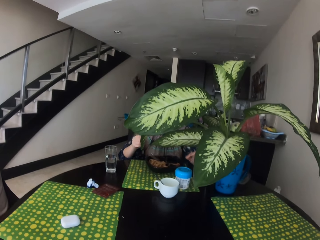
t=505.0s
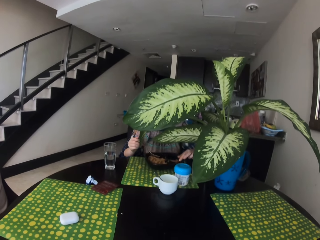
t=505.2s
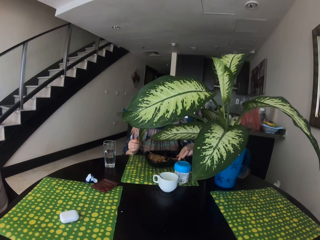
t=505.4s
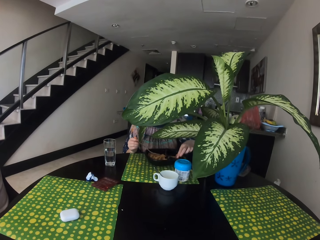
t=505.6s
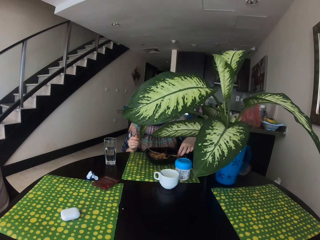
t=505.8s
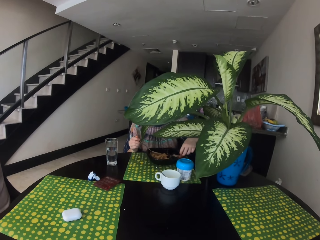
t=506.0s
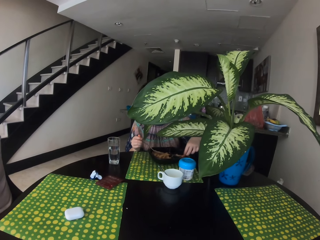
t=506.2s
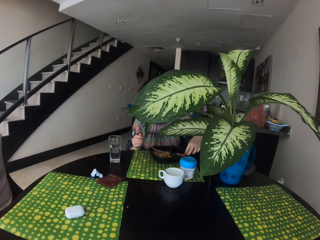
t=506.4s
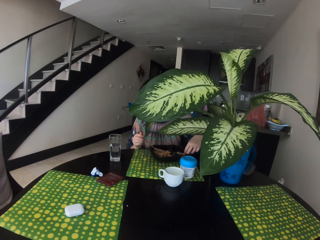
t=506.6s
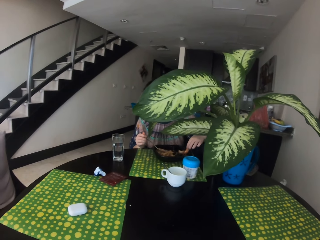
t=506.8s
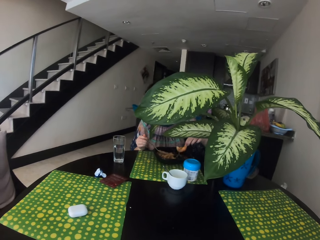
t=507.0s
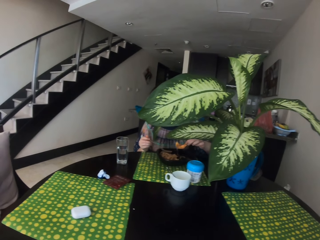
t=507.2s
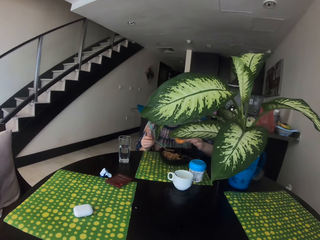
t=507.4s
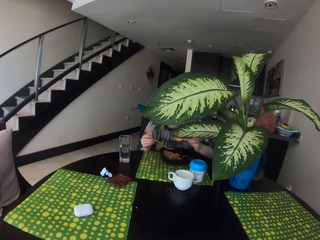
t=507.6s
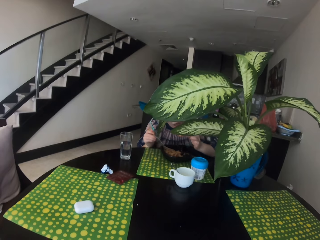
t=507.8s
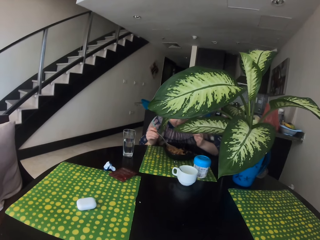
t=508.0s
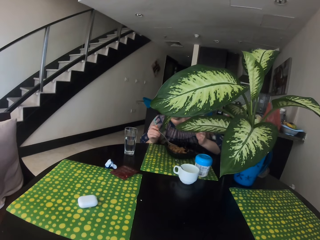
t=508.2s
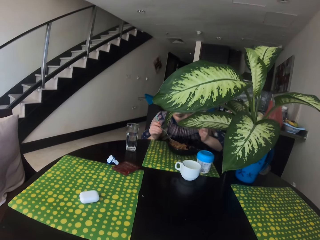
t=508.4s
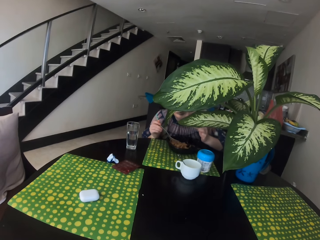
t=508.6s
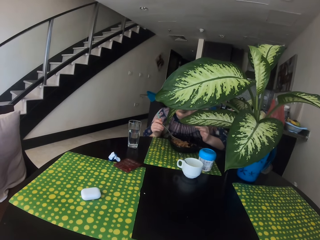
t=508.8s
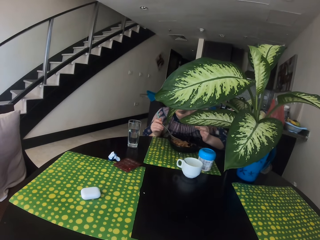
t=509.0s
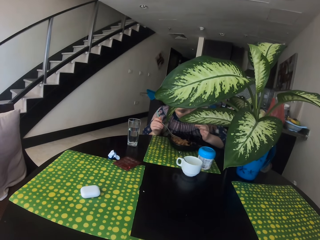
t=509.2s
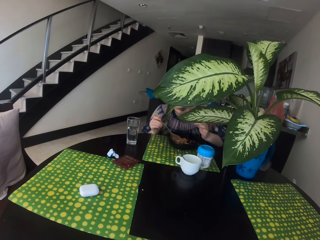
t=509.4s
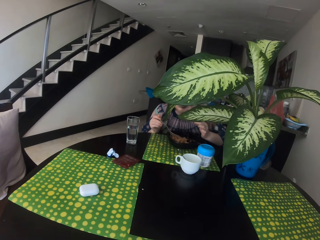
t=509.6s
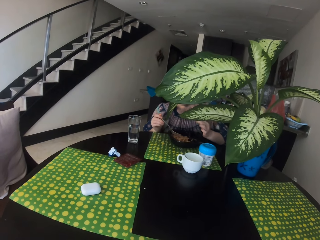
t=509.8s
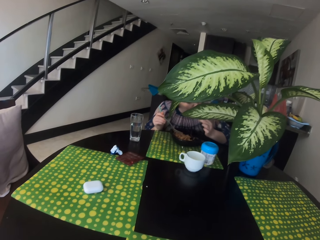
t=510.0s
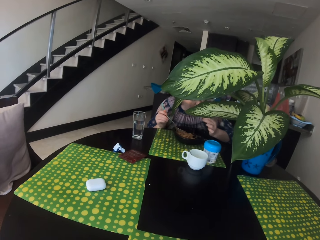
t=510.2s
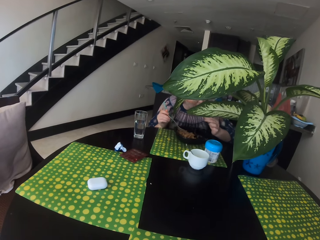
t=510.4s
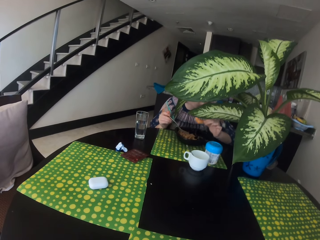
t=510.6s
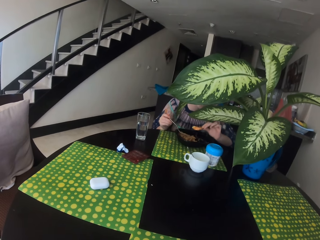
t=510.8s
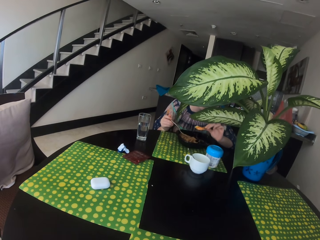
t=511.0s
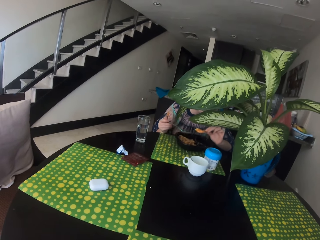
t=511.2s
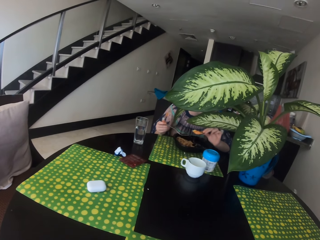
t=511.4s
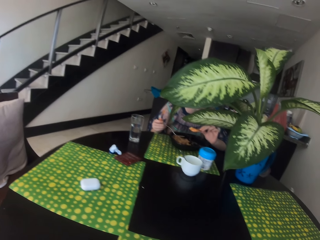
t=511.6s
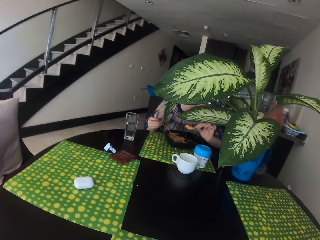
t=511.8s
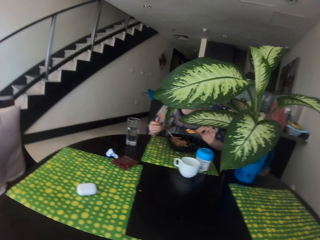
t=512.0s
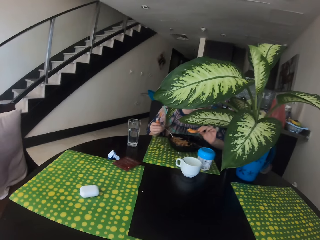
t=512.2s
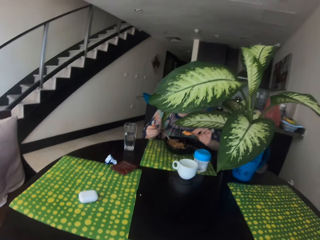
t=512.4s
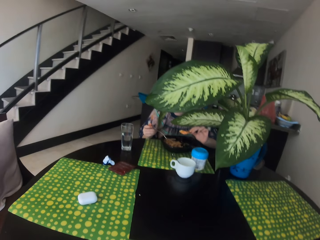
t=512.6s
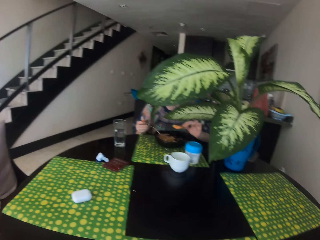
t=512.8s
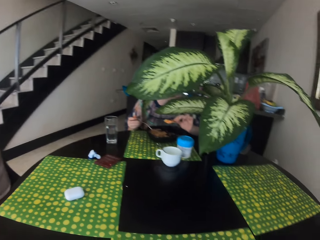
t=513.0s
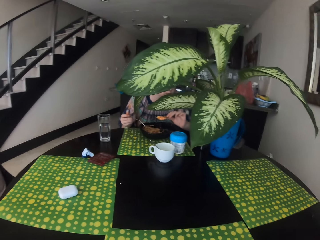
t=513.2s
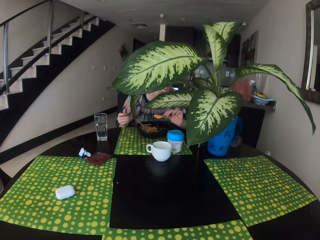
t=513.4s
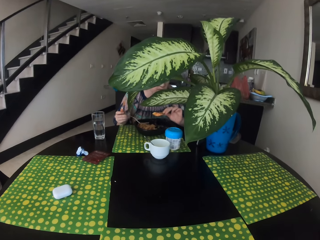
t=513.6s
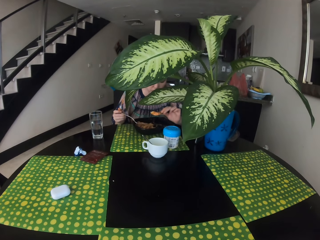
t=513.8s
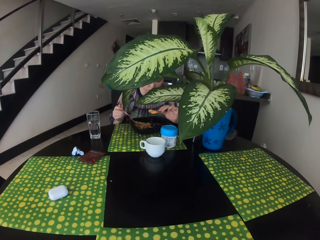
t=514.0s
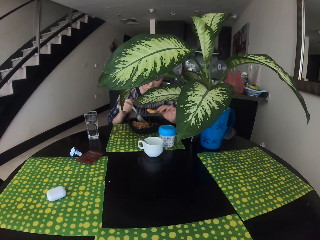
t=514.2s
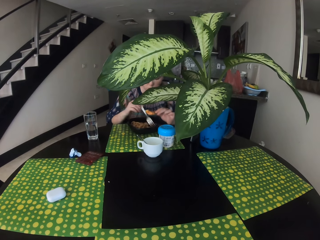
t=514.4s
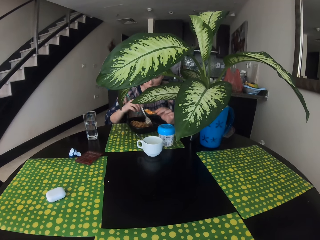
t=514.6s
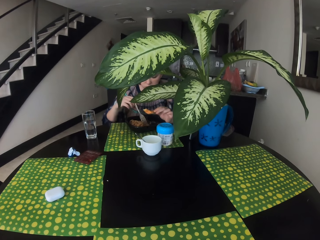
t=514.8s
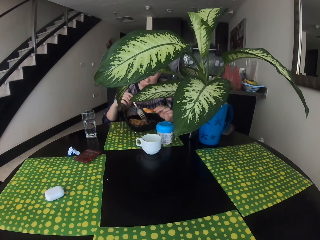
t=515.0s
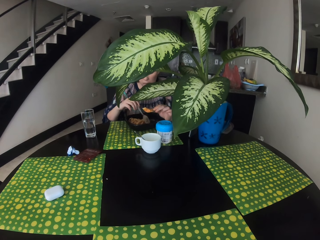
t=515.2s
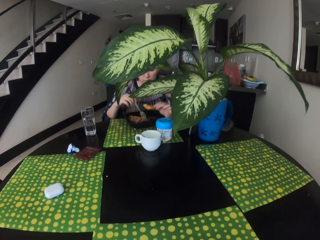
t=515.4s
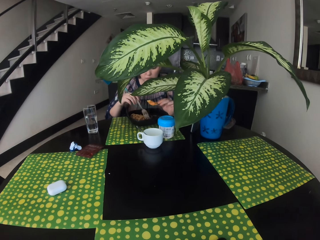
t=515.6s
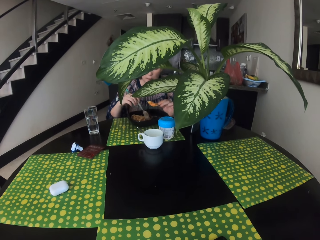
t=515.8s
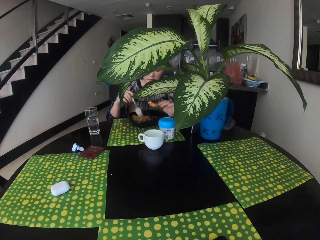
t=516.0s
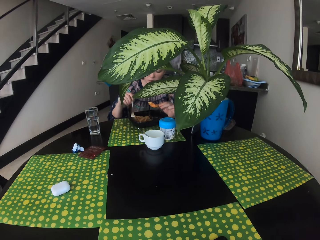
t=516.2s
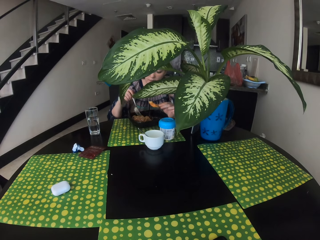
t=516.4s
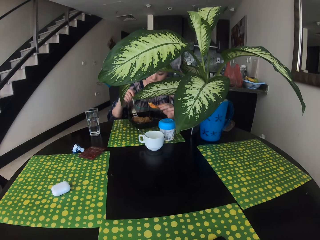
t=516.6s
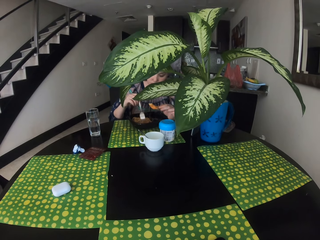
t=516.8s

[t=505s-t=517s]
The woman eats. The camera wearer stares at the woman.

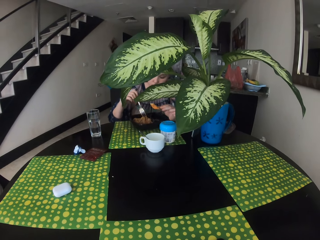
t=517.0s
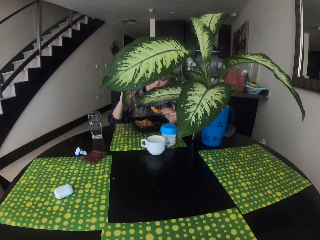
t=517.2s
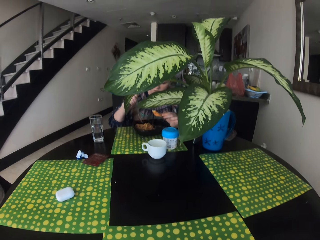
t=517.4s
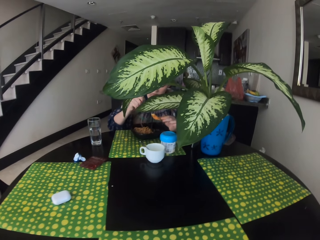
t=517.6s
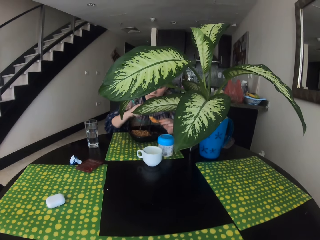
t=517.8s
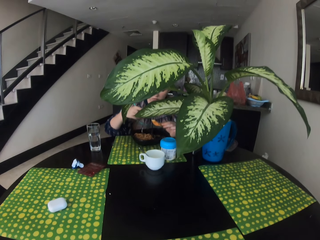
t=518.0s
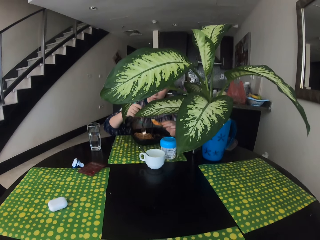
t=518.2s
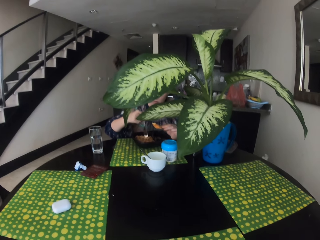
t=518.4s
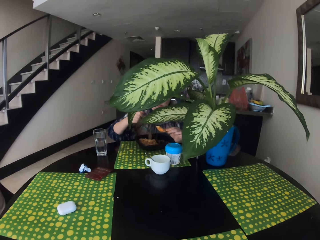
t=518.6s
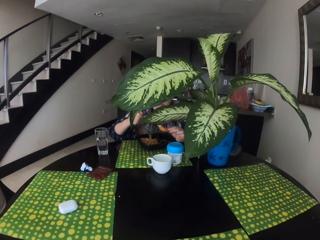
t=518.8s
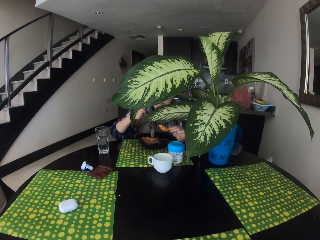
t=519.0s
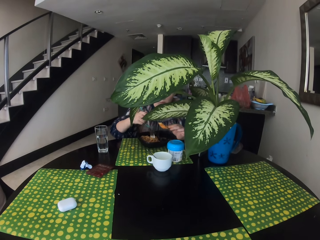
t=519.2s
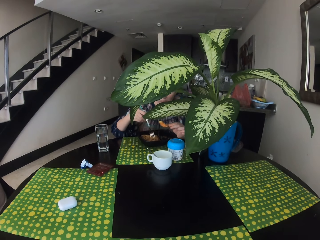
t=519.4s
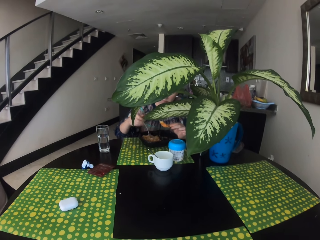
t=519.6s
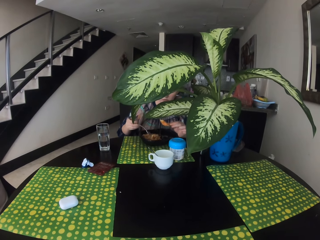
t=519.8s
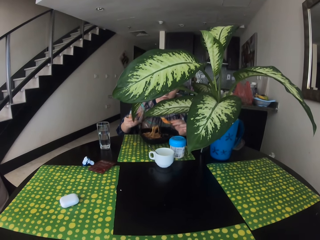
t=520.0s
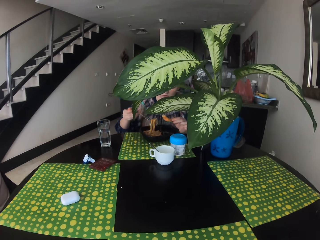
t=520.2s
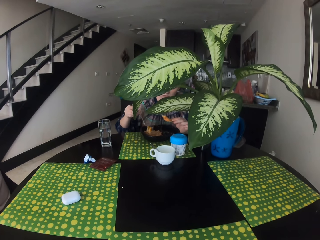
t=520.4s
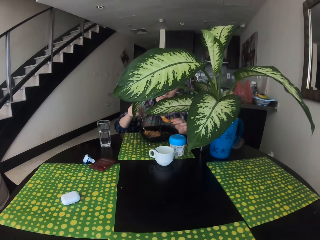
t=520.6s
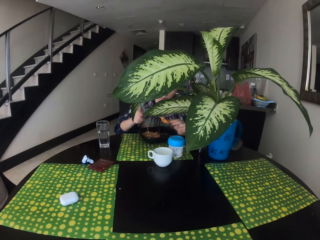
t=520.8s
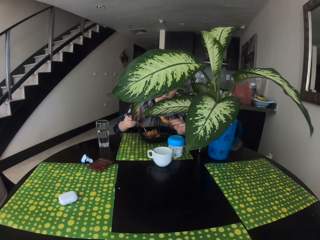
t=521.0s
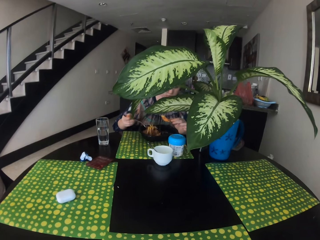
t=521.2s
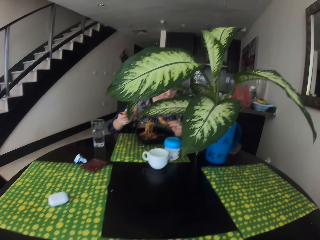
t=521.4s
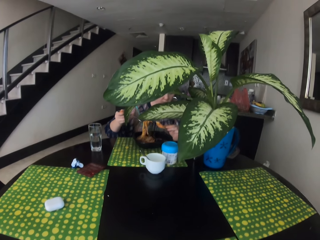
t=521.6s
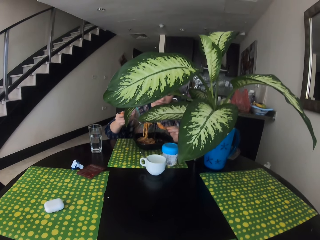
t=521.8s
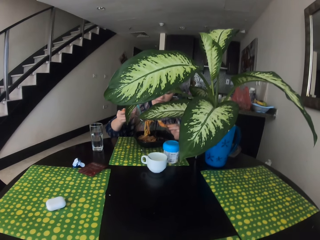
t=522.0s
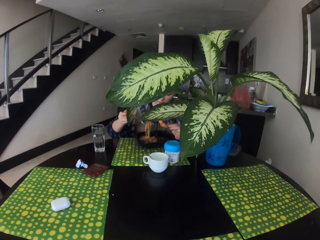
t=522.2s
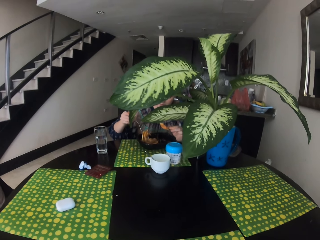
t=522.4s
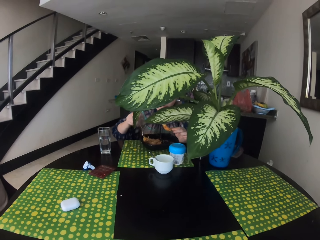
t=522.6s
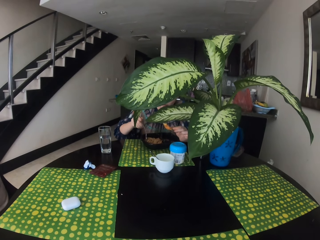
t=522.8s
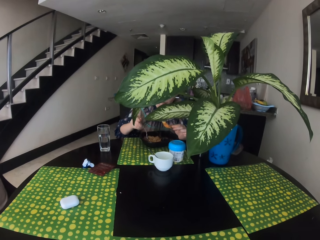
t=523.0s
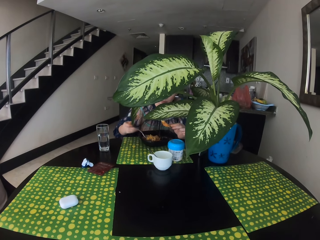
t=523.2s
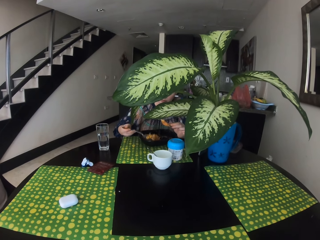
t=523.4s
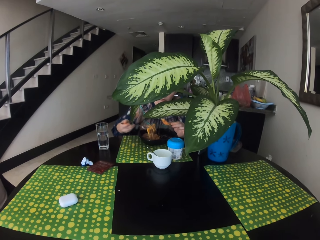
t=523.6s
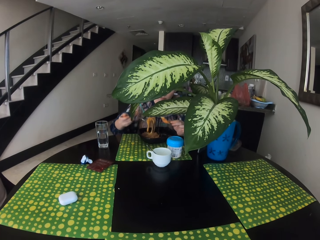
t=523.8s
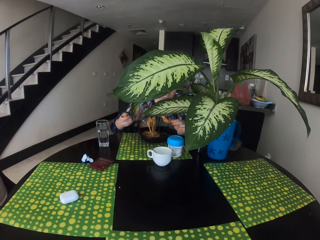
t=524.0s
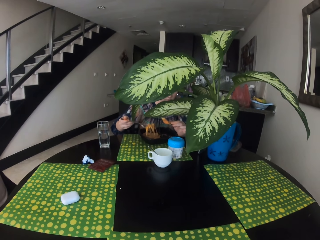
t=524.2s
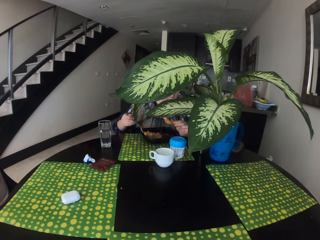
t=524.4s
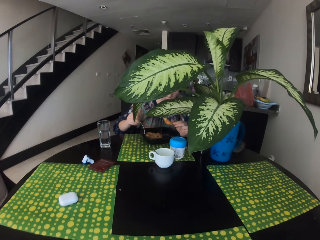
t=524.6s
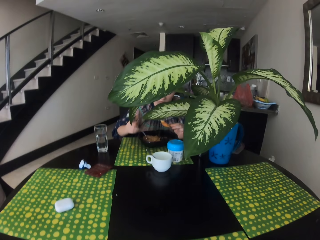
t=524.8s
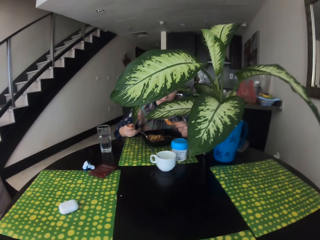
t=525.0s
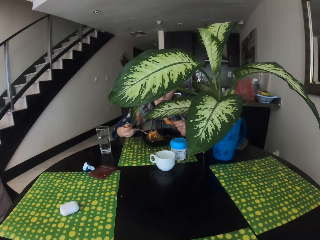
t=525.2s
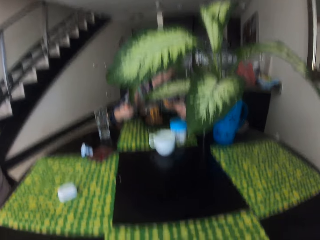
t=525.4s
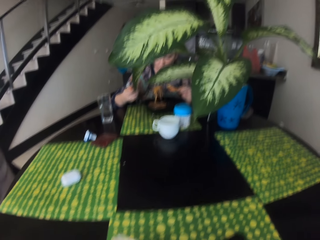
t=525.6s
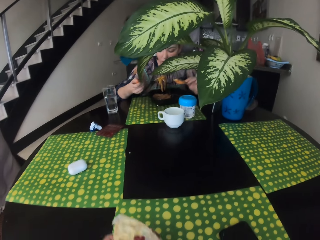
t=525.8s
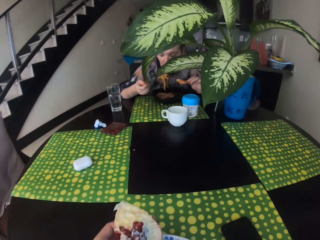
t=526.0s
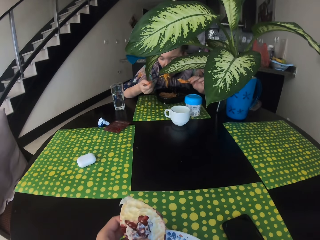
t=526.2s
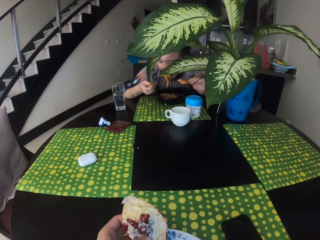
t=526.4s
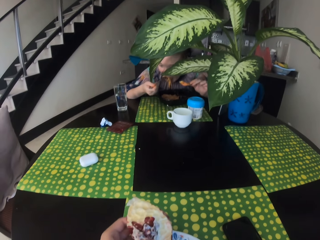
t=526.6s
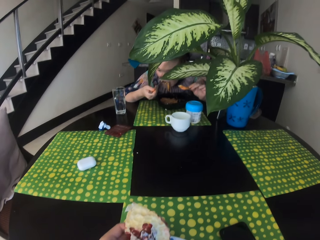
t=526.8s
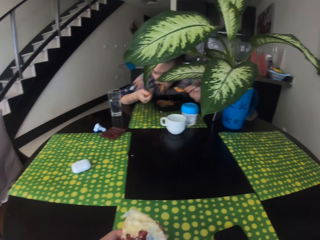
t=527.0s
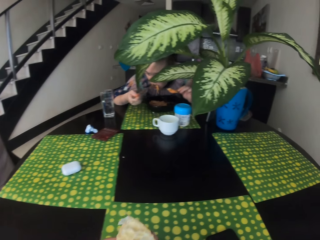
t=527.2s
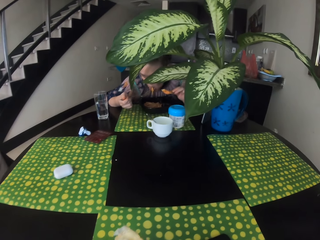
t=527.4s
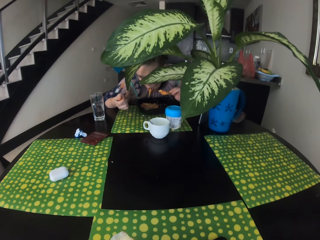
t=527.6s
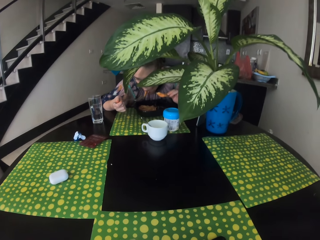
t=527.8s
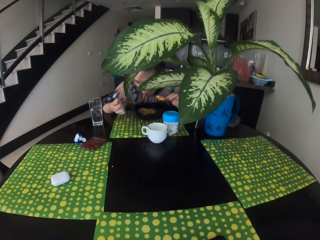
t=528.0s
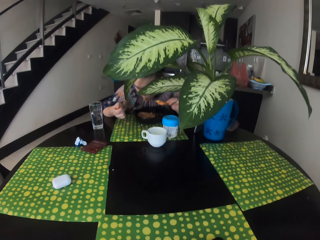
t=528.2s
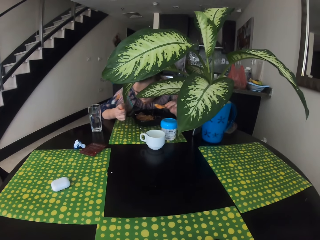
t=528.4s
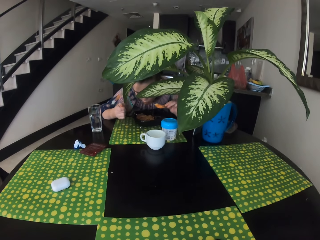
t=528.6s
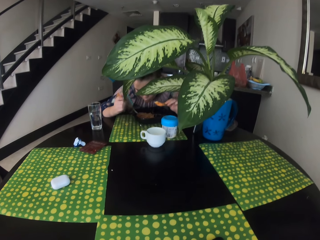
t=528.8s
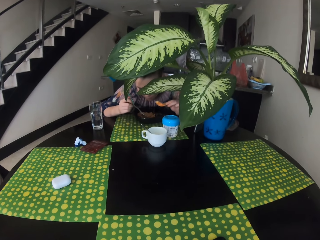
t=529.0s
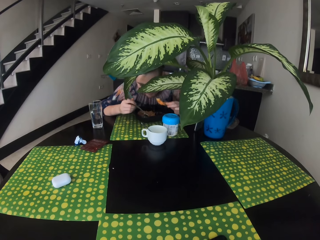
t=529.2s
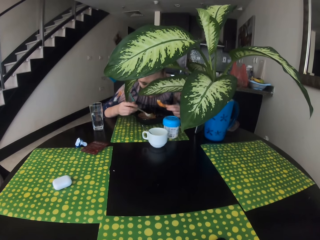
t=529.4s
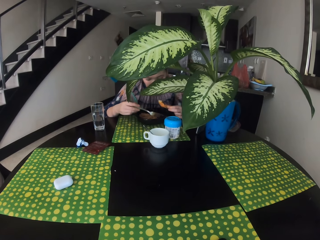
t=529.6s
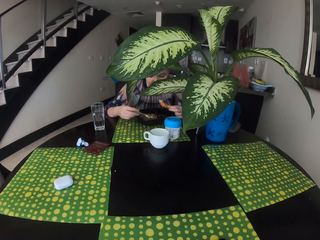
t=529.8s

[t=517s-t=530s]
The woman eats. The camera wearer stares at the woman.
